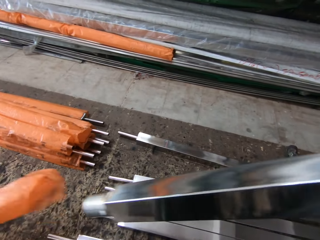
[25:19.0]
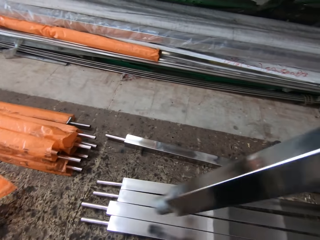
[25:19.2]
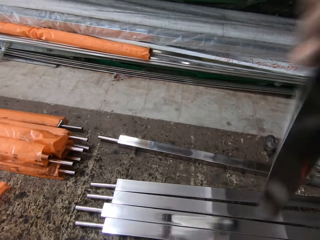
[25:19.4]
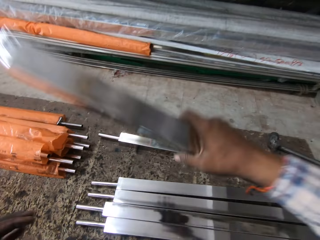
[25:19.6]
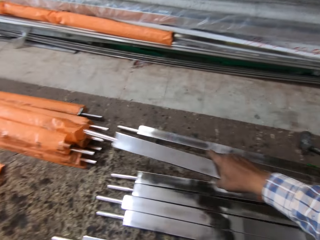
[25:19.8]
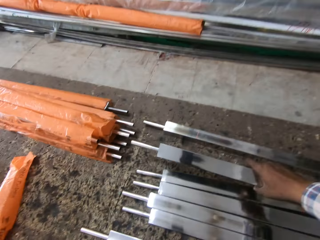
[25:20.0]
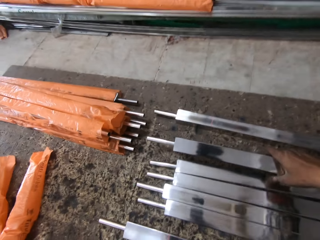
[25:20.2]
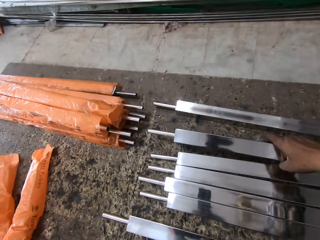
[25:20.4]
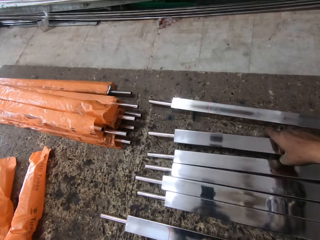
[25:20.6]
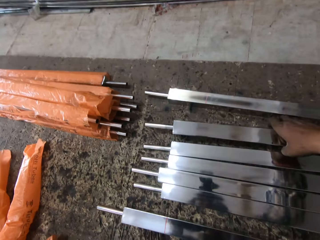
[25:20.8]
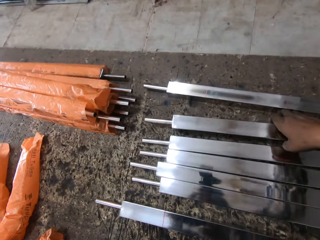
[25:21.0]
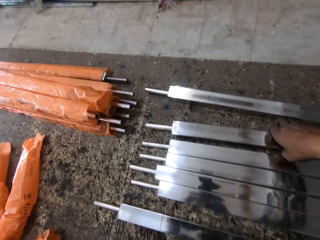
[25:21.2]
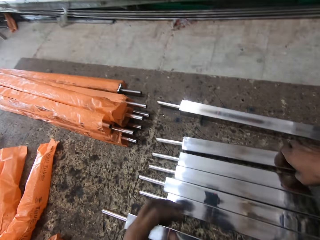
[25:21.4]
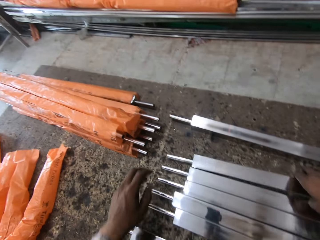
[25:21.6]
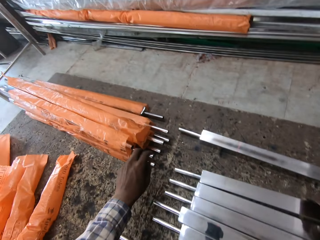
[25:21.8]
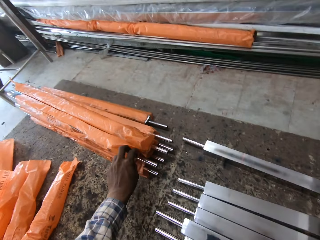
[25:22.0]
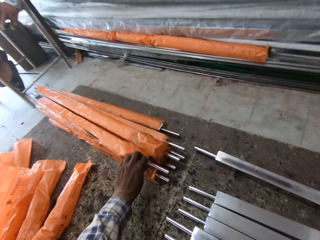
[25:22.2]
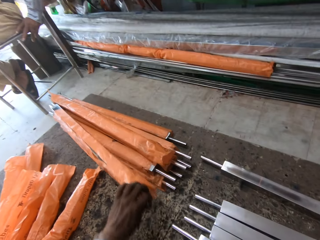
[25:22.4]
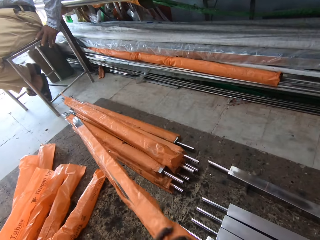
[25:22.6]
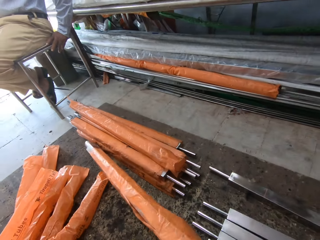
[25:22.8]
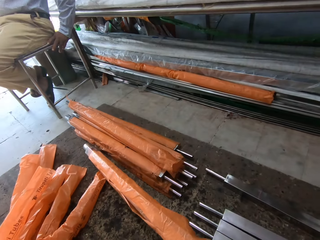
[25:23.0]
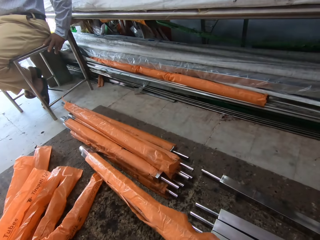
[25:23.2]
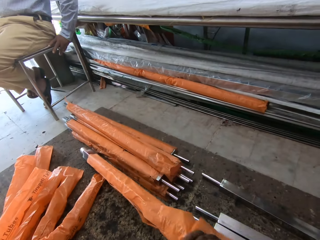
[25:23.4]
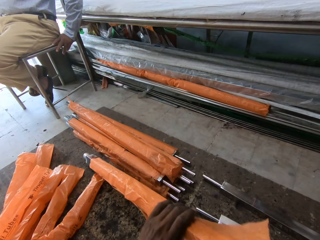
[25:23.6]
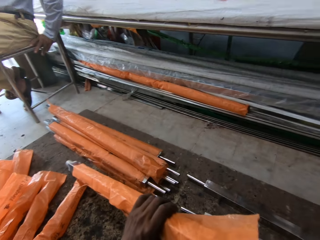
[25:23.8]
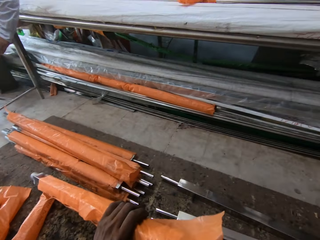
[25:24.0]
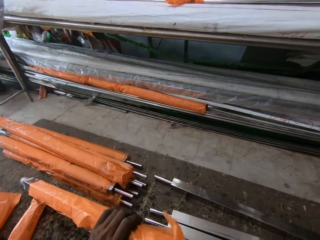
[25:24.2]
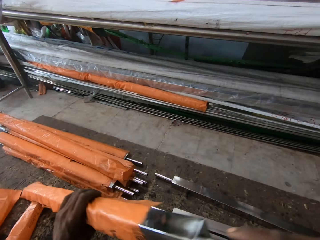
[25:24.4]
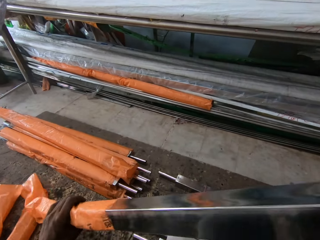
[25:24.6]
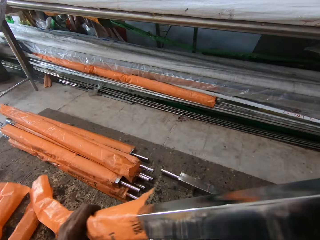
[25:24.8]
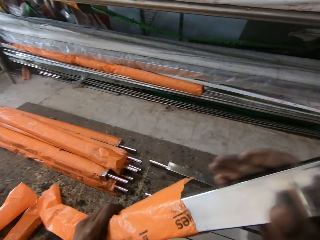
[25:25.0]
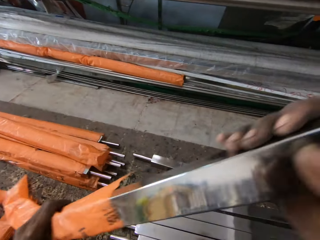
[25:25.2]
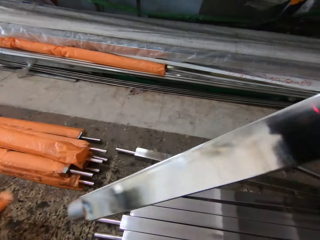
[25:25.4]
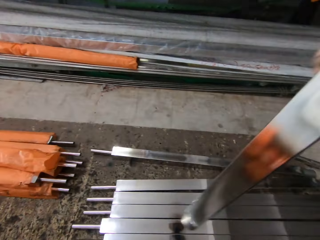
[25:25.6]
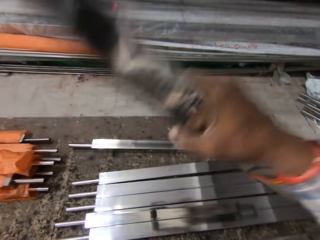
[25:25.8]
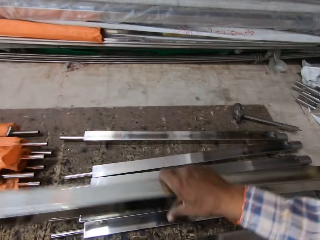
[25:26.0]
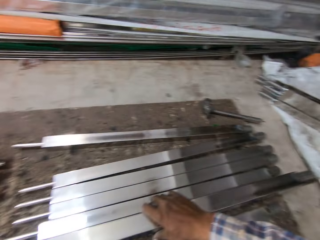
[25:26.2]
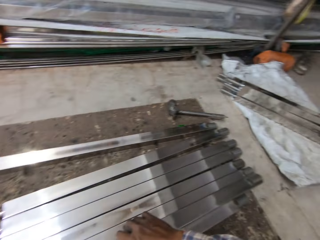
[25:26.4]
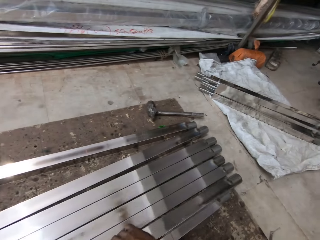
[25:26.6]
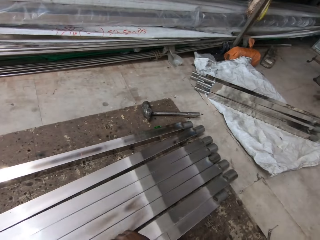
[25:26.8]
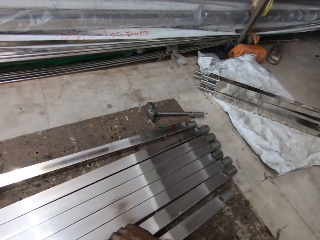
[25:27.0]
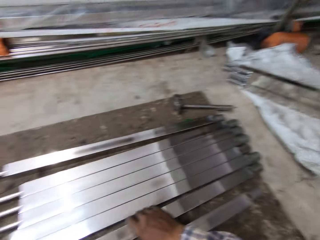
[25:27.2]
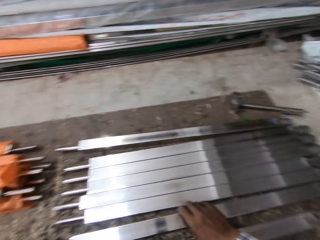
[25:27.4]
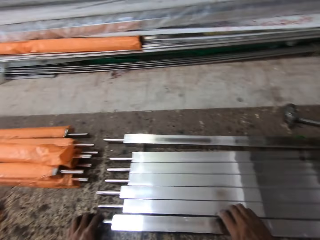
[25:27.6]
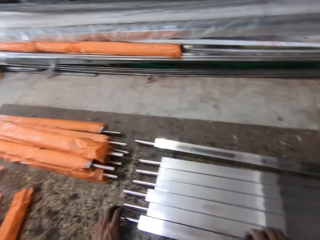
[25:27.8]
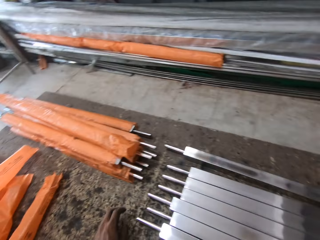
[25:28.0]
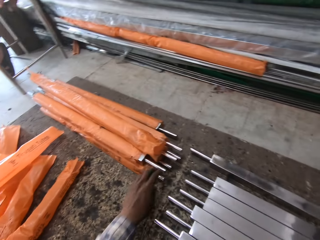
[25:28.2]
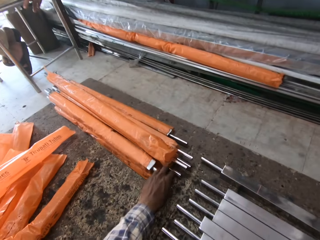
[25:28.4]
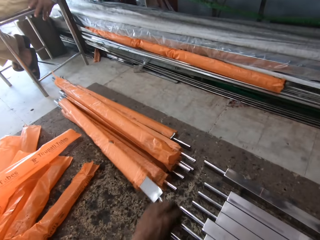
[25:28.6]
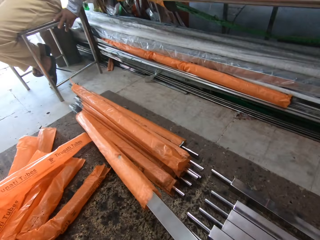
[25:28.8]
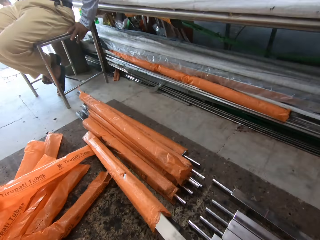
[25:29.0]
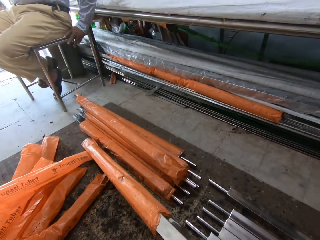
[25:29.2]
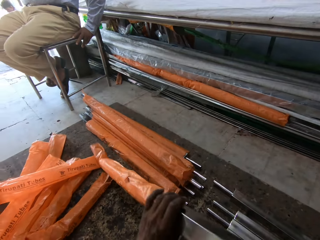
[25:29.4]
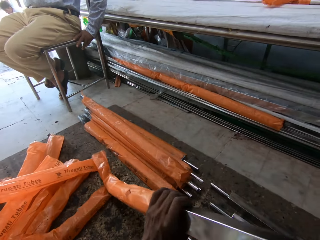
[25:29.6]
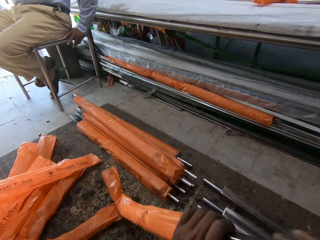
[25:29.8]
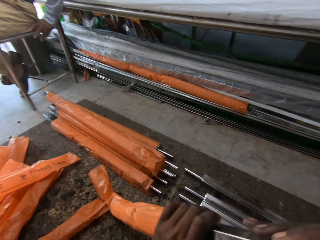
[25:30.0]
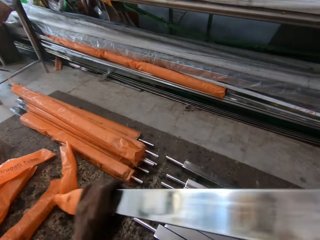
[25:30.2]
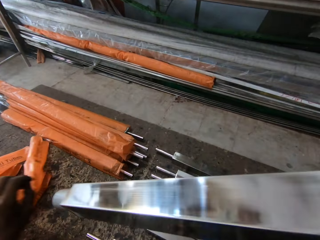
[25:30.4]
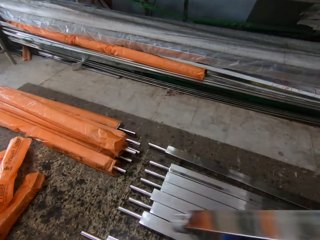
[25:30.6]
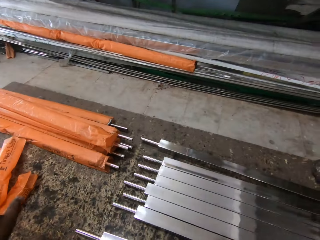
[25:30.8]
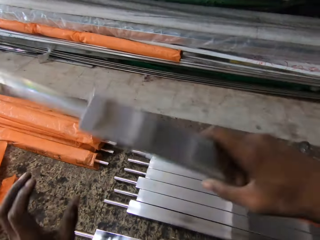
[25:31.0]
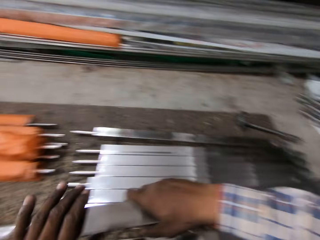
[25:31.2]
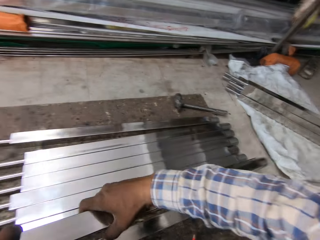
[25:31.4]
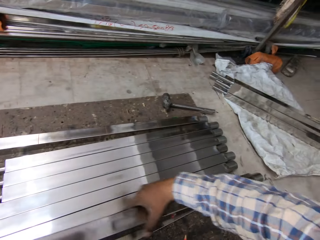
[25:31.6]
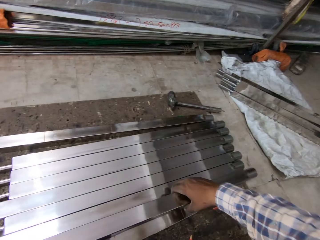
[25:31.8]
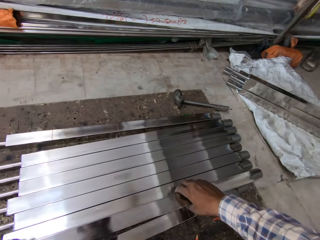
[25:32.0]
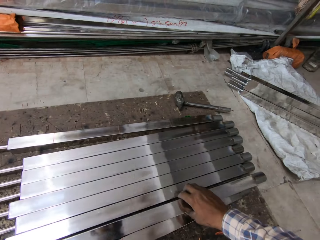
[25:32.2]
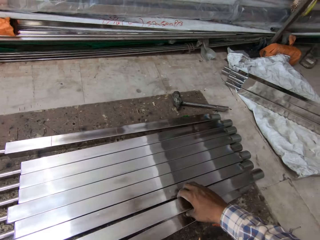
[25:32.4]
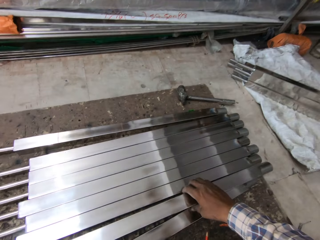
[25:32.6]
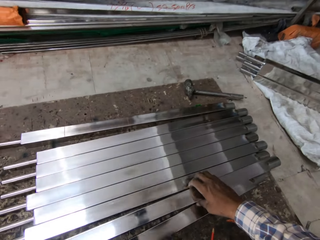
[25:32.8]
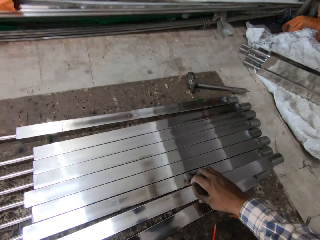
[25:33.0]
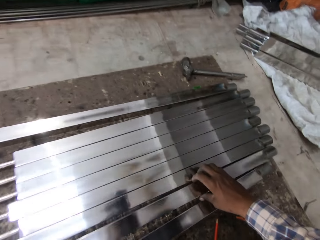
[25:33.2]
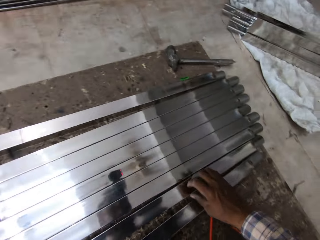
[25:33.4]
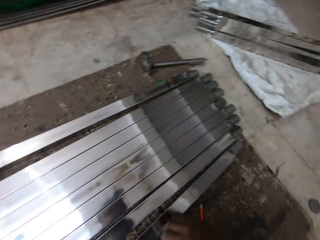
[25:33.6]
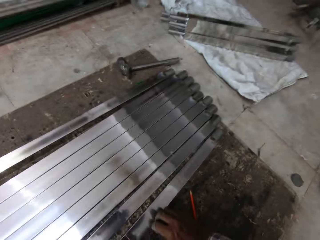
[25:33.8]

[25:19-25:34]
The camera wearer turns the metal around. They talk to a man. They place the metal on the floor. The man laughs. The camera wearer takes a metal with the left hand. They remove a metal from the bag. They turn the metal around. They place the metal on the floor. They remove a metal from the bag. They turn the metal around. They place the metal on the floor.

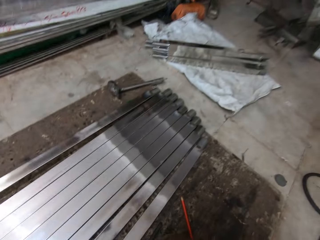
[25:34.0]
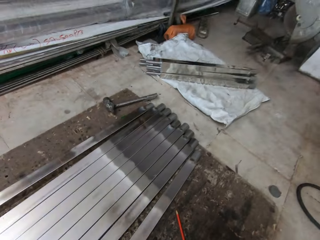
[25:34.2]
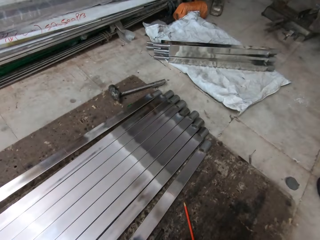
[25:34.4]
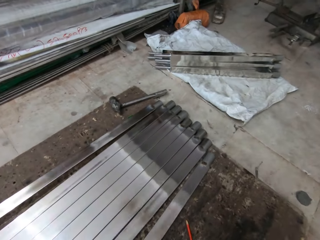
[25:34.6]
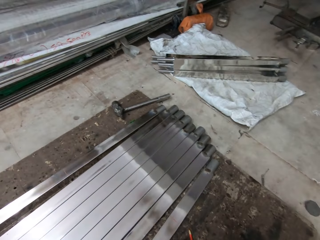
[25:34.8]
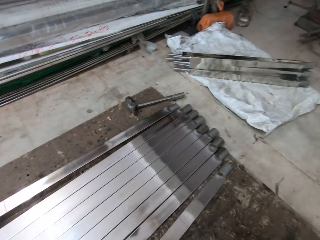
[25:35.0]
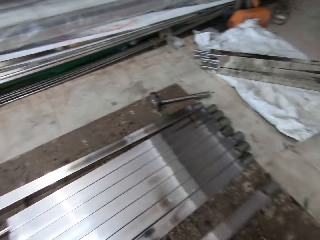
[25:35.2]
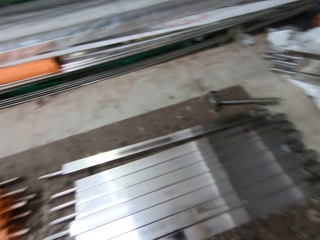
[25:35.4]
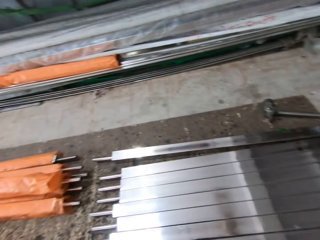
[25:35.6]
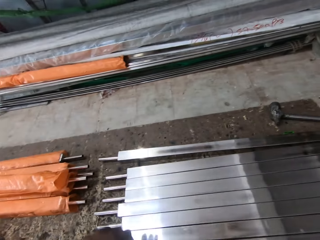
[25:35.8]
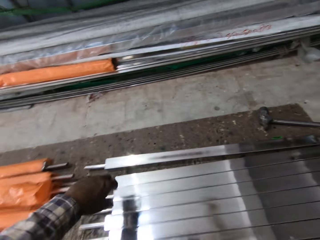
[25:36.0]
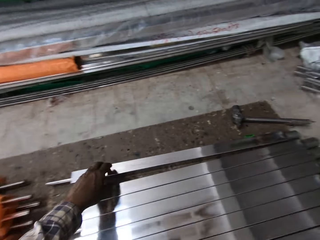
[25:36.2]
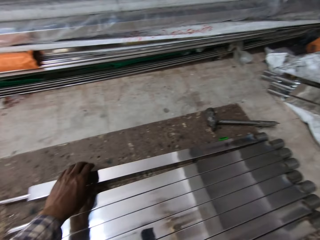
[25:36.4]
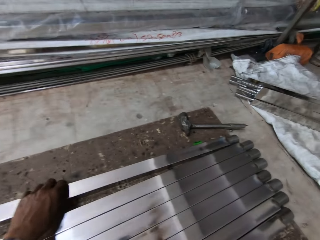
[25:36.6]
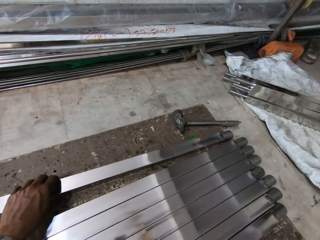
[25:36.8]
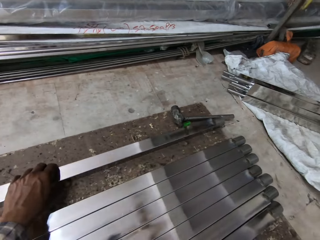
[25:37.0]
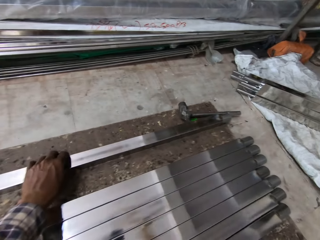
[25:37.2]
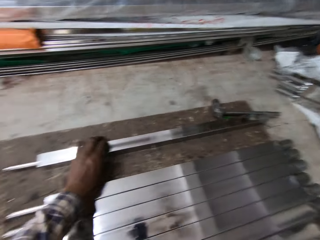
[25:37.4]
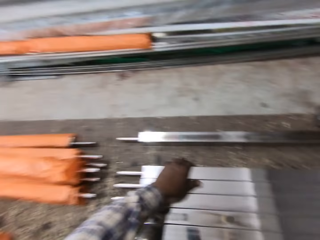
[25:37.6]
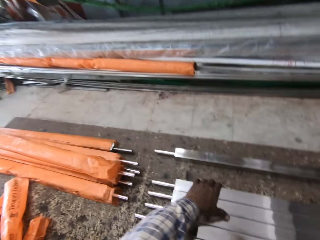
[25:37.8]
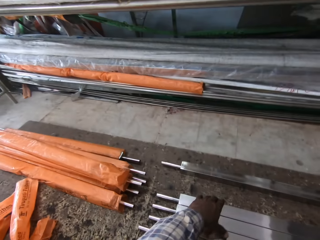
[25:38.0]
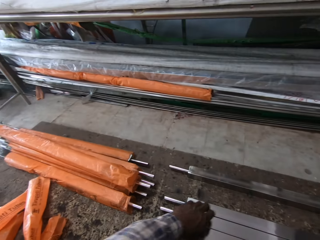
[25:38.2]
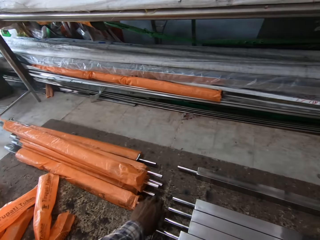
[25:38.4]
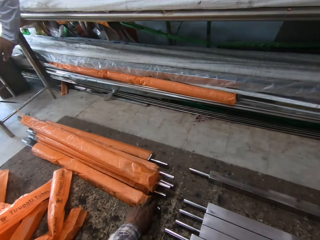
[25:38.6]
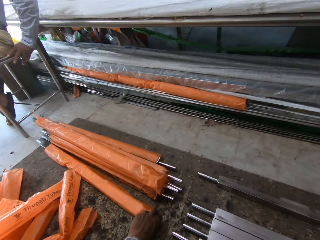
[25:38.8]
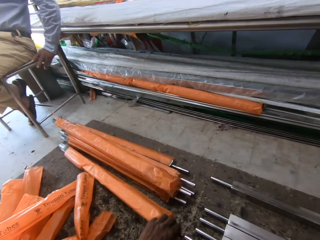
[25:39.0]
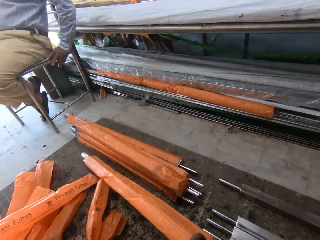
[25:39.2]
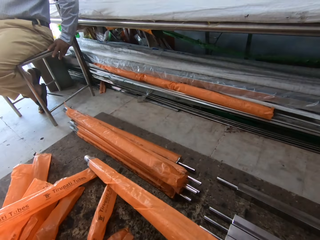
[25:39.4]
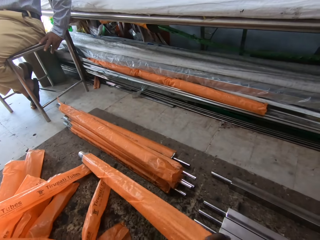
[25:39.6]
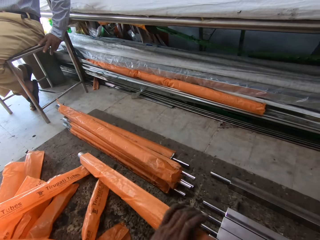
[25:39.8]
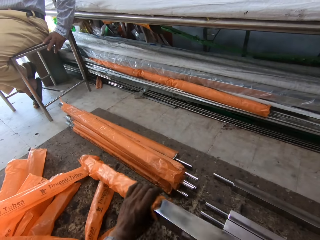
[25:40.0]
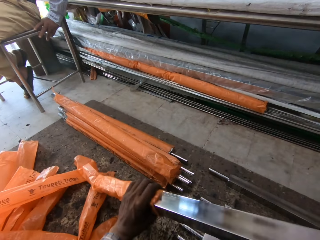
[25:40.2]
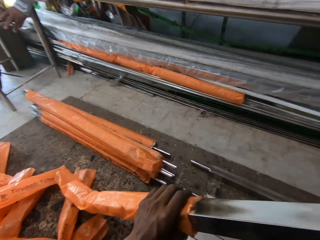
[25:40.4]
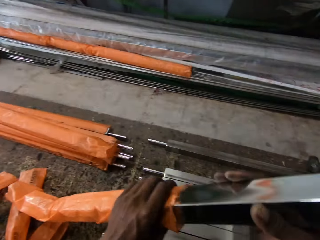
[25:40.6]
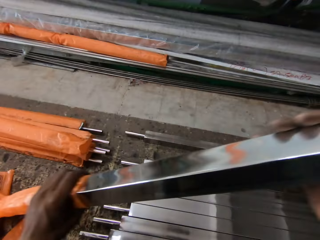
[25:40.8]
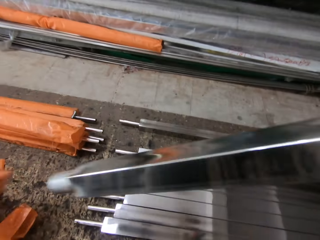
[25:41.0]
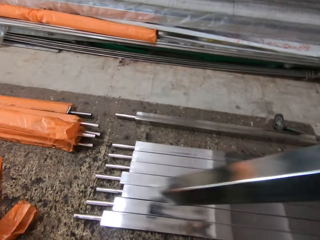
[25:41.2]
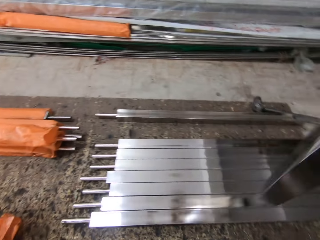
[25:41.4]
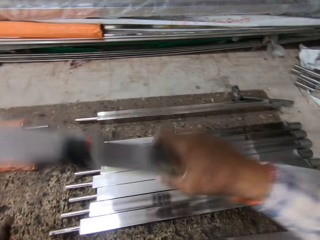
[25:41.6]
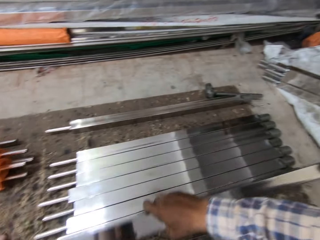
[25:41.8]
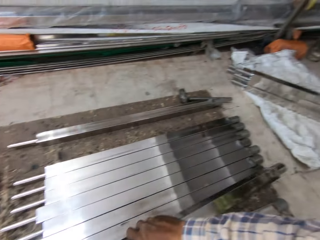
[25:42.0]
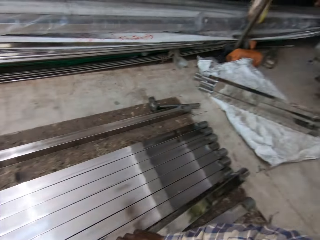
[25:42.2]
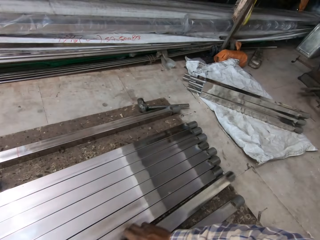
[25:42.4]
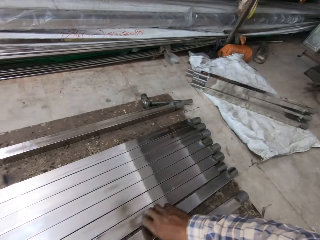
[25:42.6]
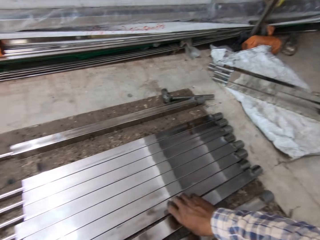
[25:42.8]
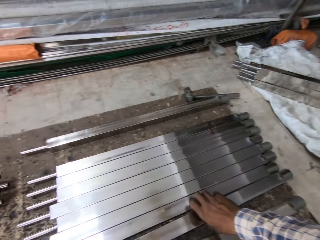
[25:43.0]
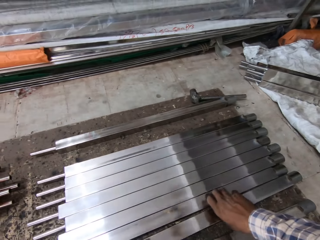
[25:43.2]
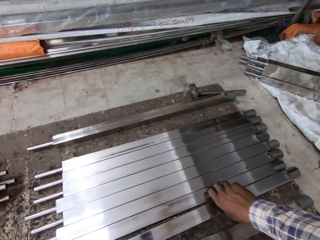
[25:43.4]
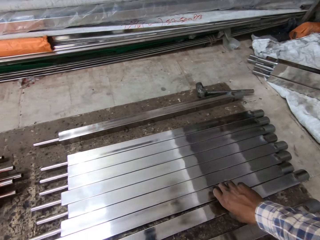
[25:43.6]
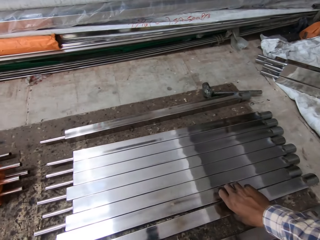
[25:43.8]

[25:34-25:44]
The camera wearer moves a metal on the floor. They move another metal on the floor. They remove a metal from a bag. They turn the metal around. They place the metal on the floor.
